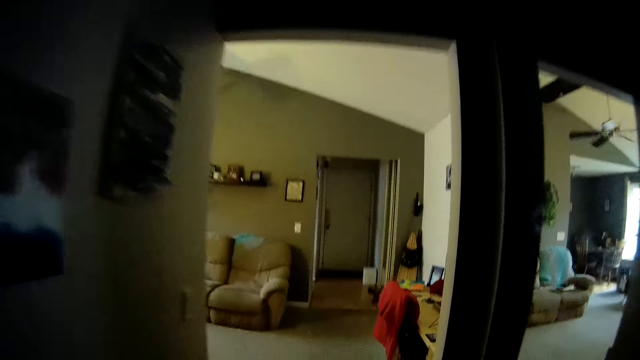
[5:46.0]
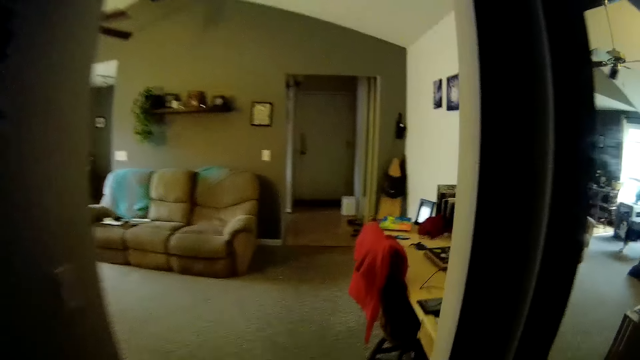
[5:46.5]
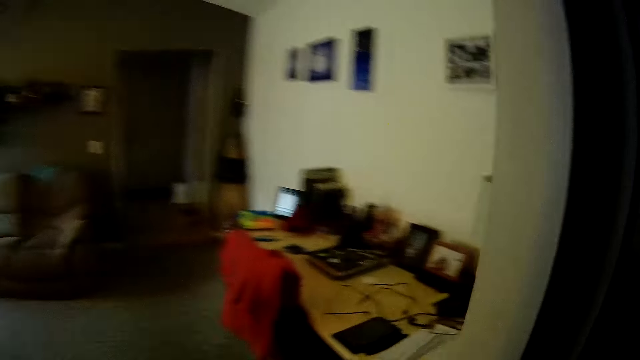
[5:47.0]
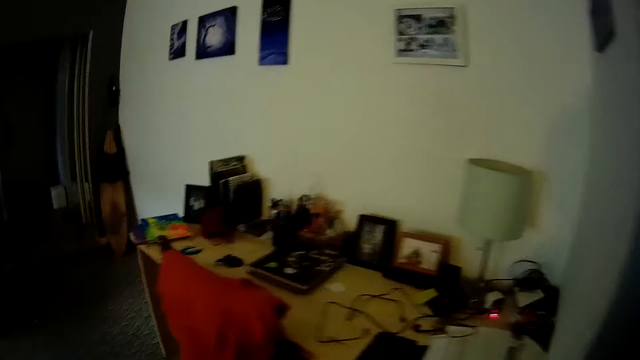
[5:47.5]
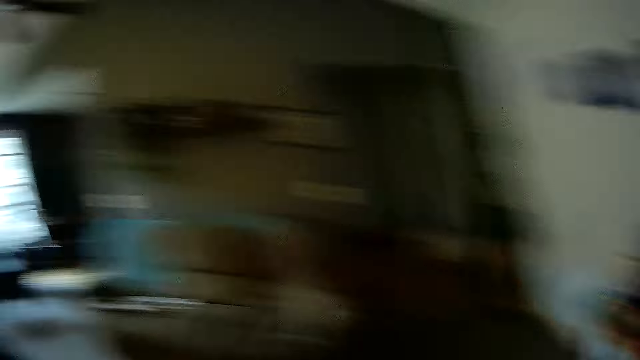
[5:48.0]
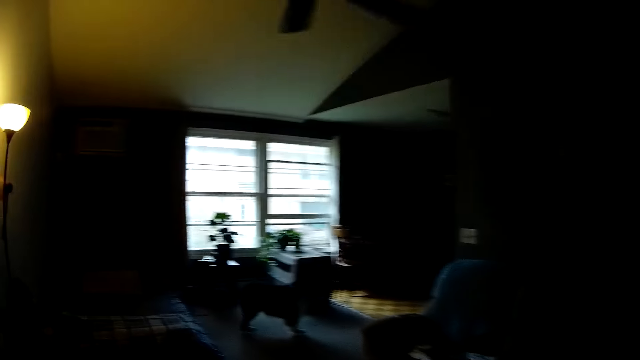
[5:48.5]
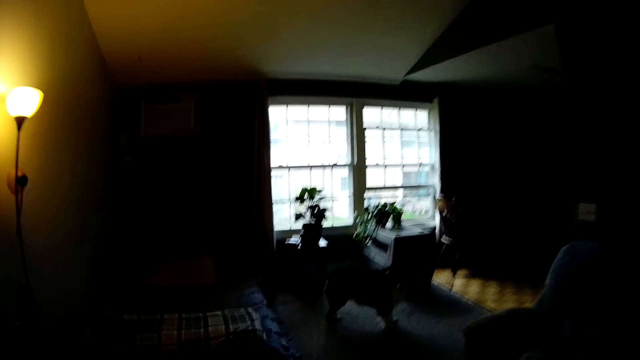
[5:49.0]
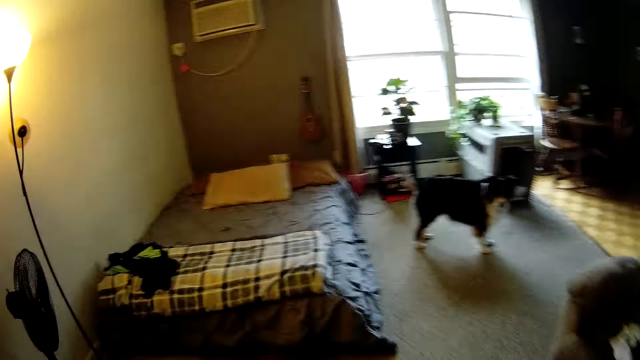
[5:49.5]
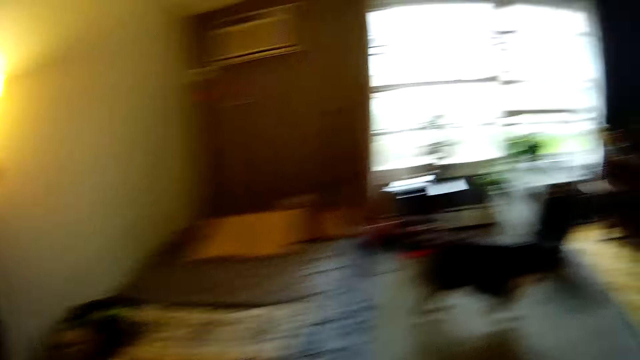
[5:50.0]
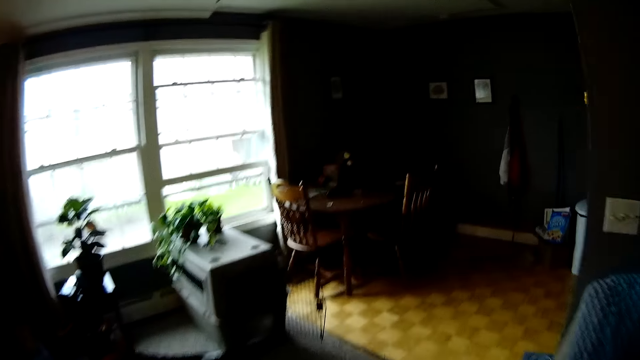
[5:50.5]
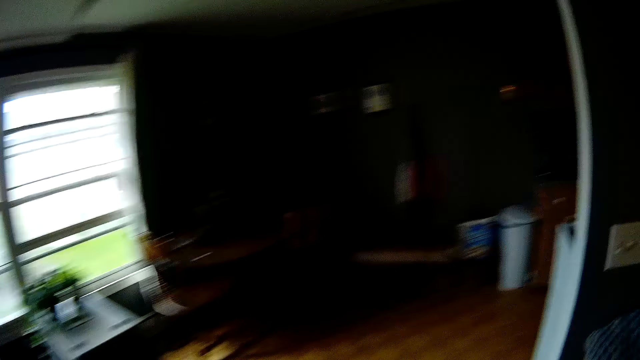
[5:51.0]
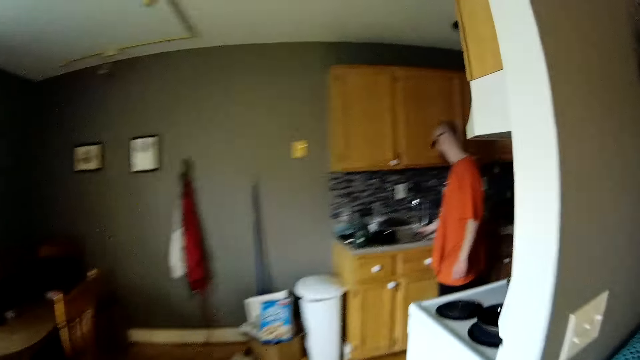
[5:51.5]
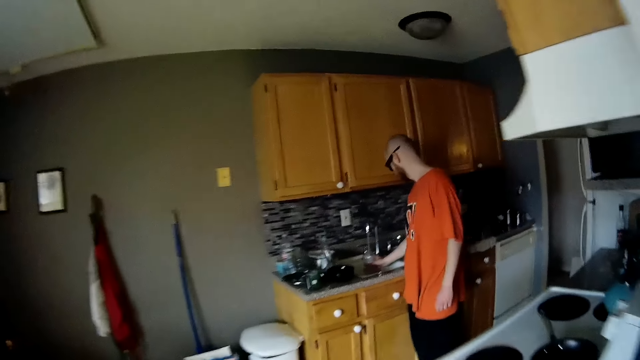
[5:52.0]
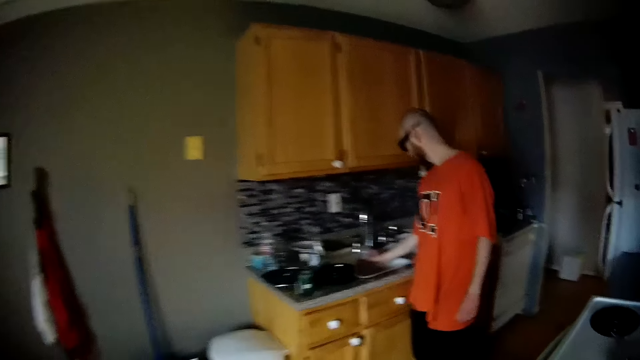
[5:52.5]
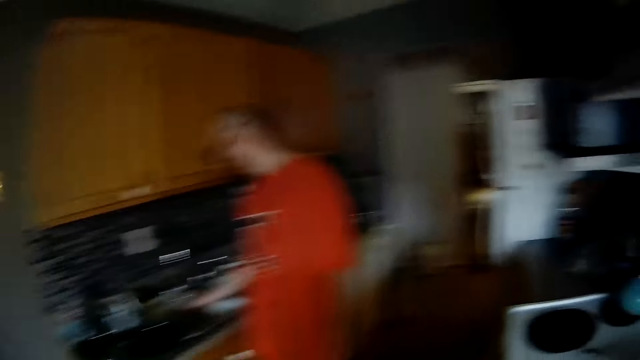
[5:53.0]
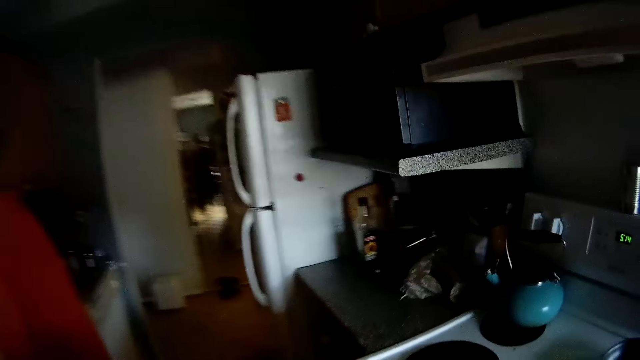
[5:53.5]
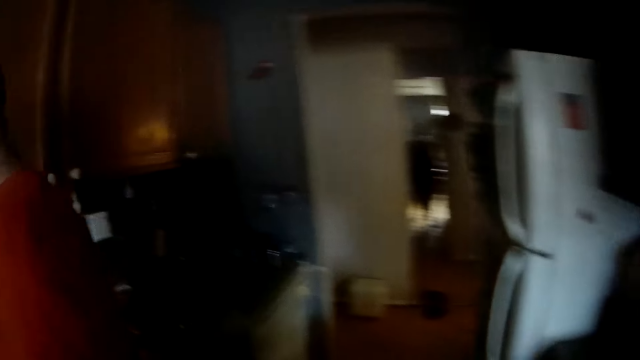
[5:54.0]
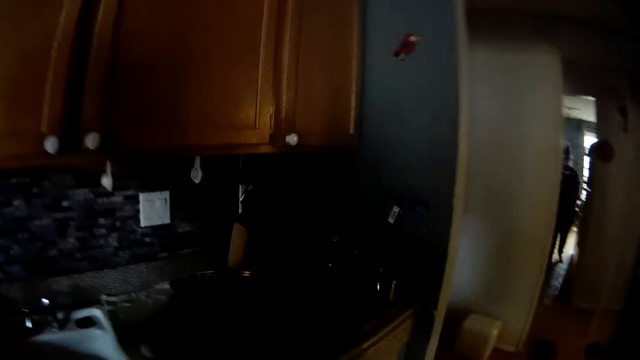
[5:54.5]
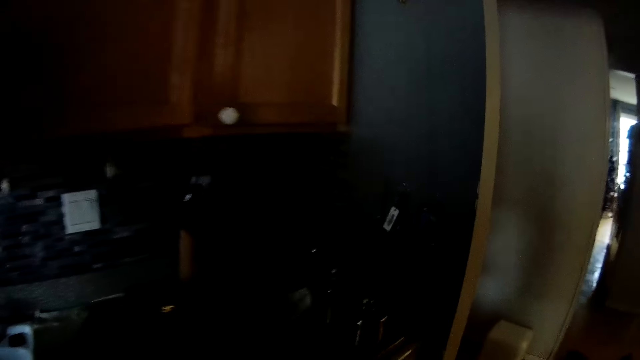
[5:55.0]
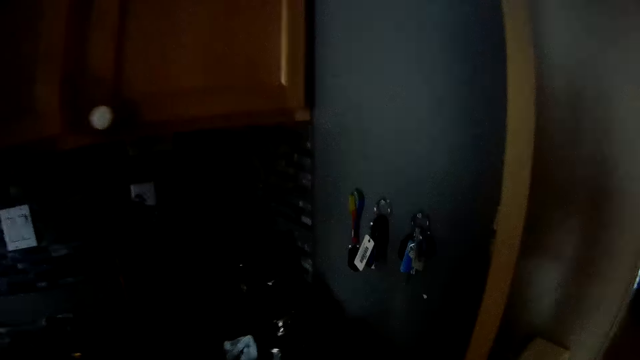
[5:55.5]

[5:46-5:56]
The camera wearer walks out of the room. They interact with a dog. They interact with the man.

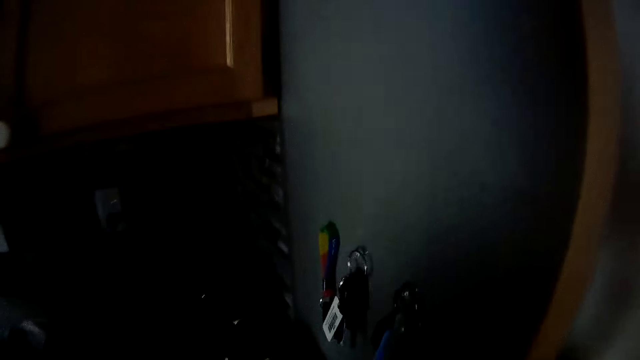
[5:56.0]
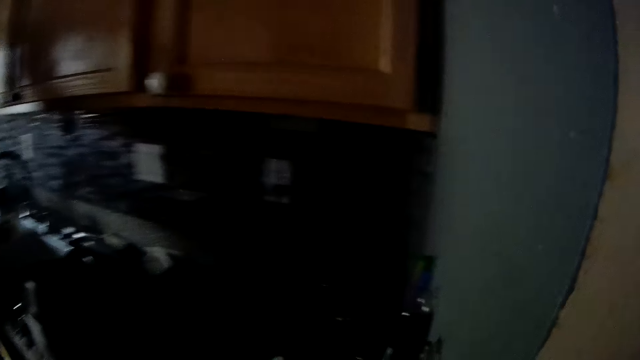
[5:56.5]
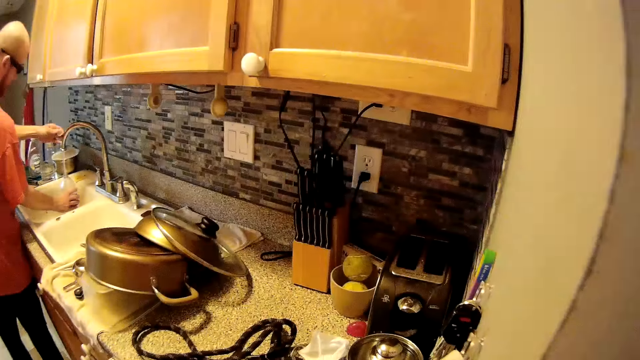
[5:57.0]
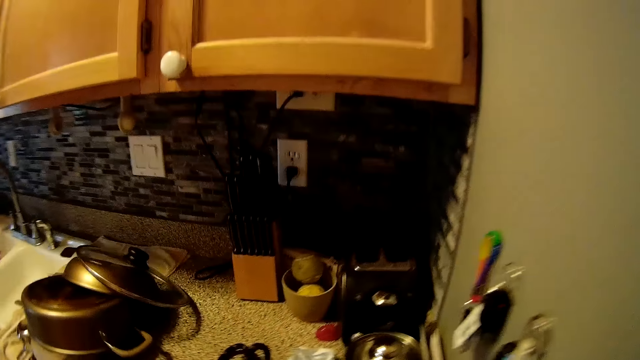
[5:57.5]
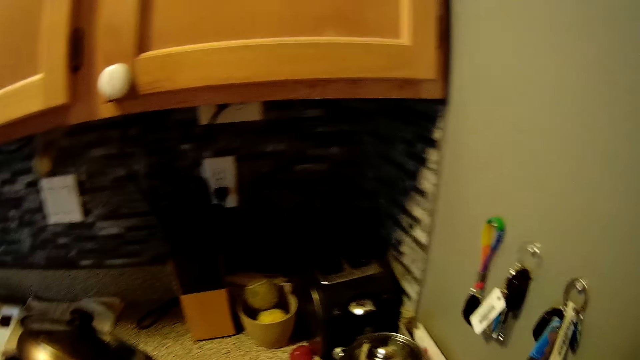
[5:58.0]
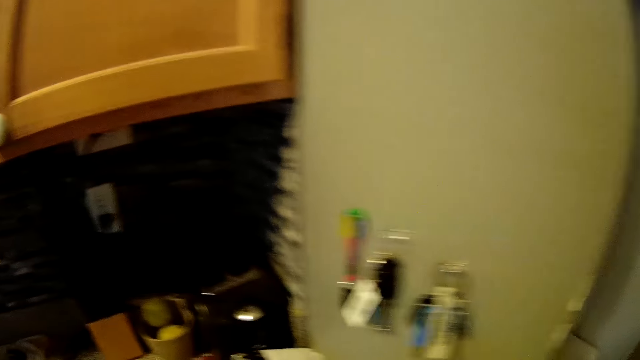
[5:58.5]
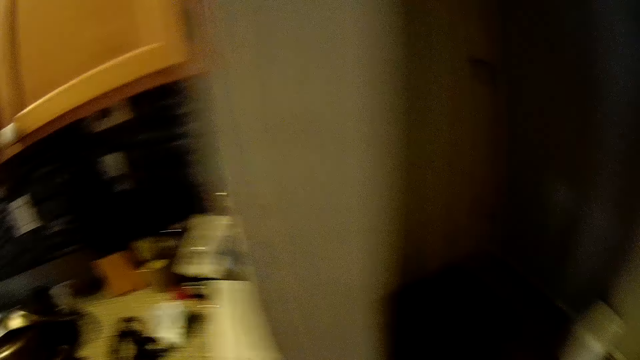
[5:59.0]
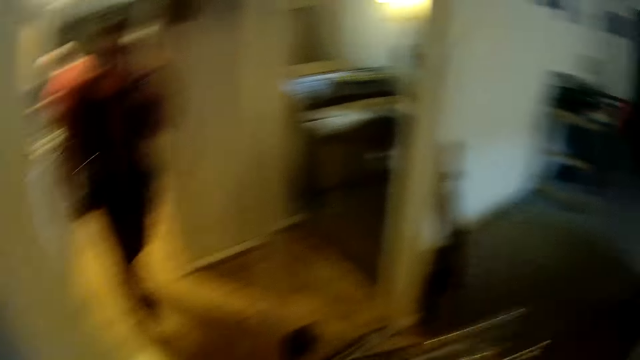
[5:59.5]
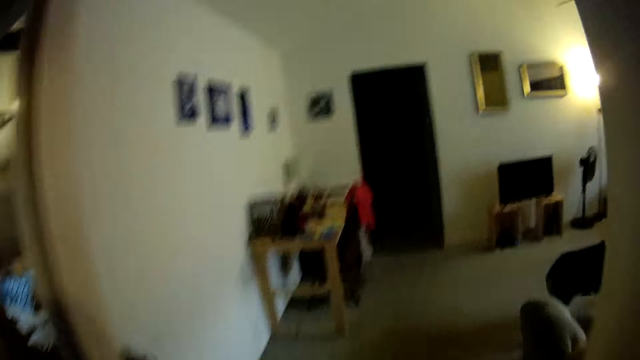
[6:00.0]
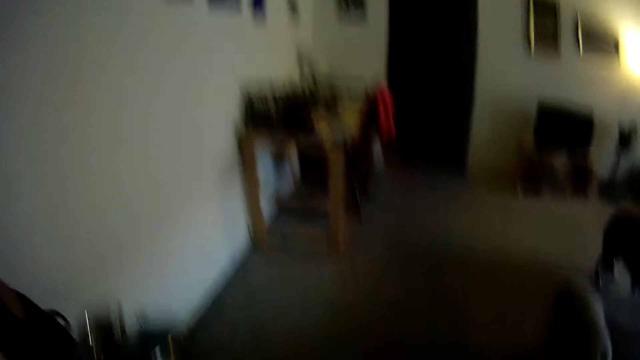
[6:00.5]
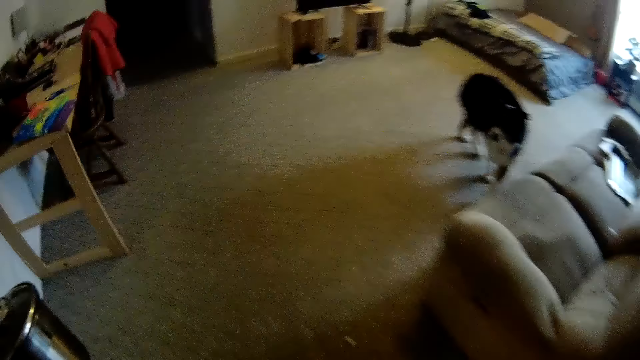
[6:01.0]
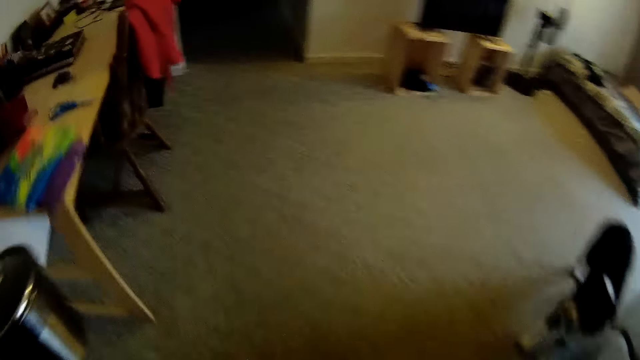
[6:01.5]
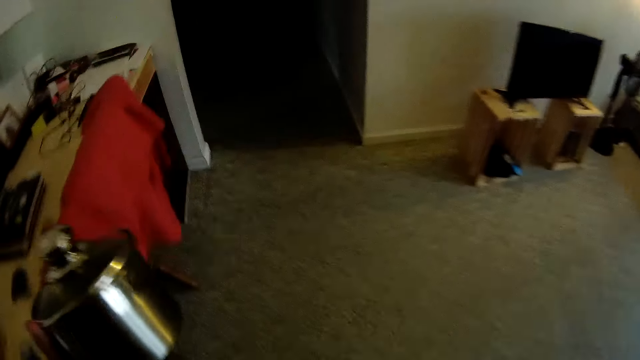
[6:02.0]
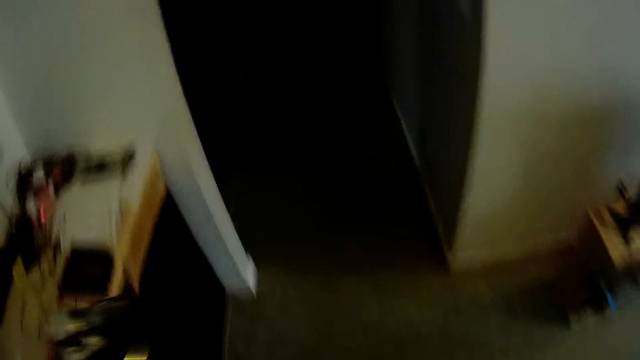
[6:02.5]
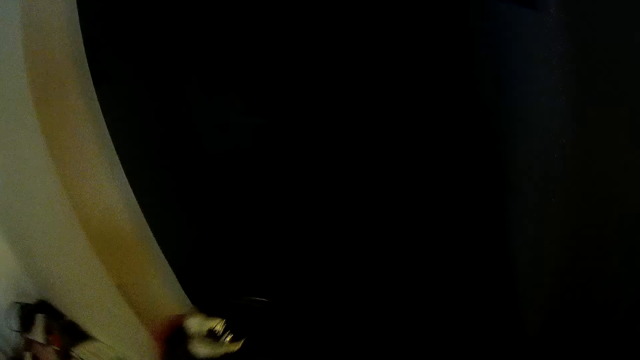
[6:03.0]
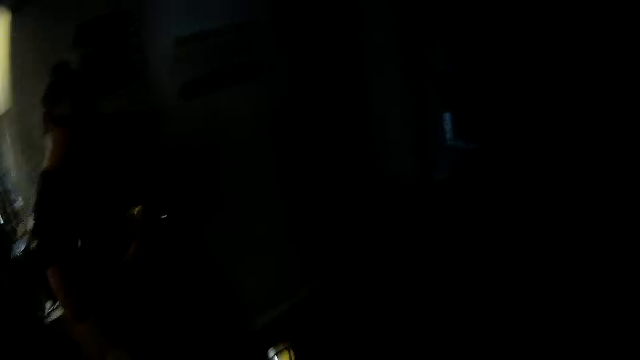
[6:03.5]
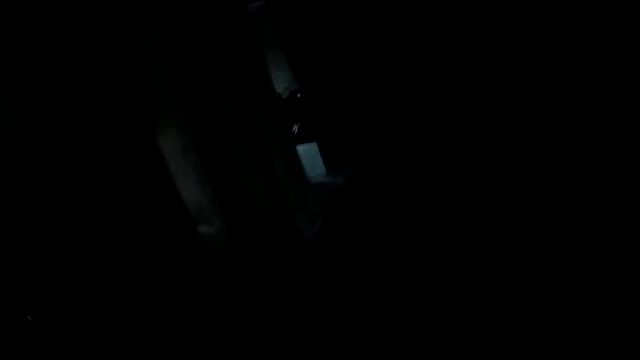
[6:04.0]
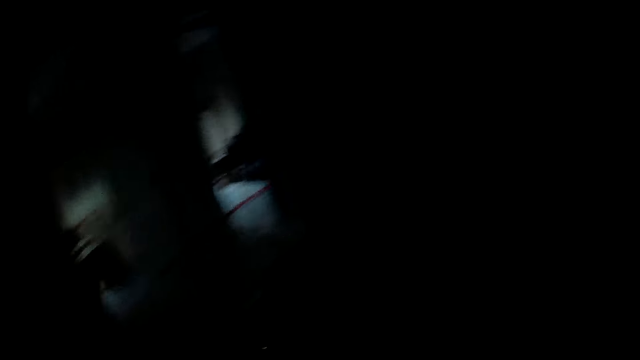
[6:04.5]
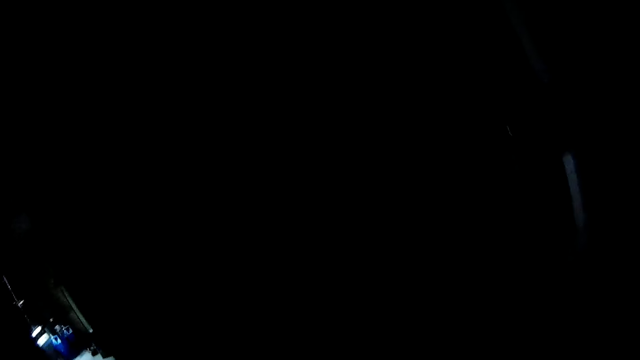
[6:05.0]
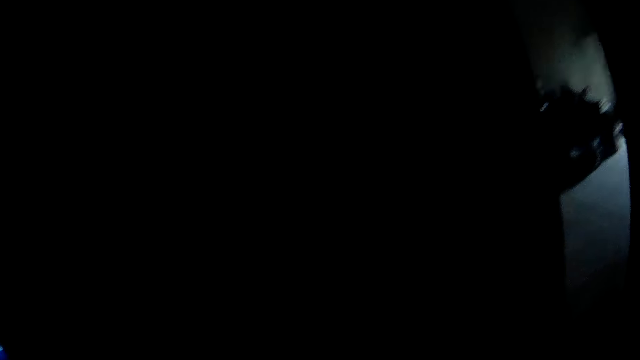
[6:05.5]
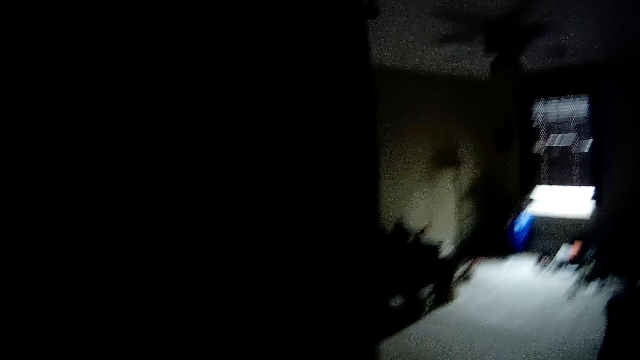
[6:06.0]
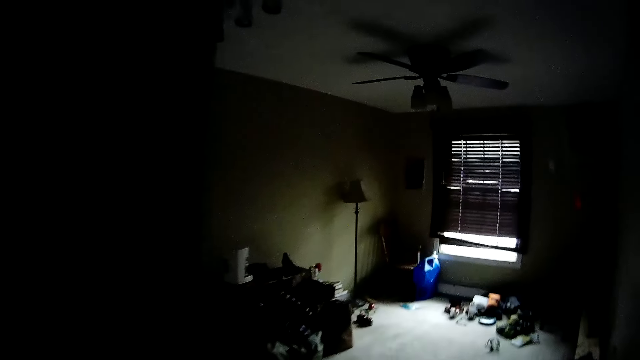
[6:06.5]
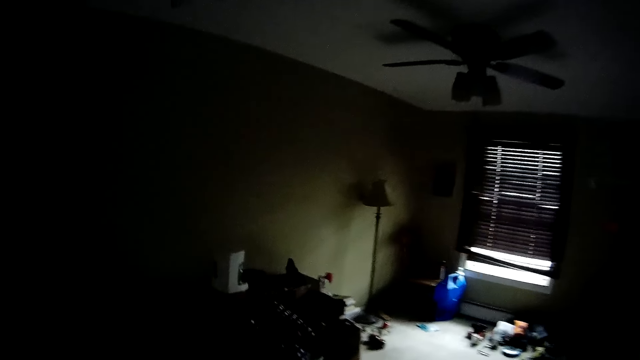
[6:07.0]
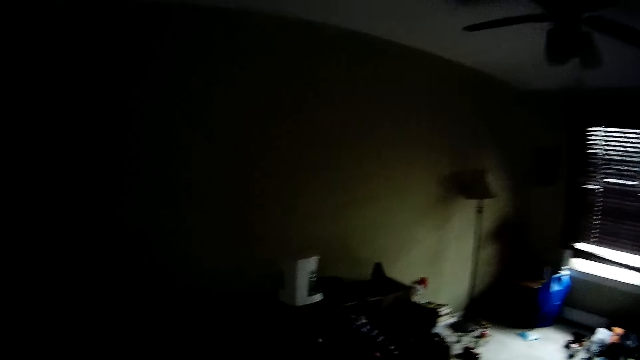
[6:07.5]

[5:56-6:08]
The camera wearer turns on a light. The man fills water in the glass from the tap. The camera wearer picks up a pot on a kitchen slab with her left hand. The man walks across the house. The camera wearer walks into the room.
